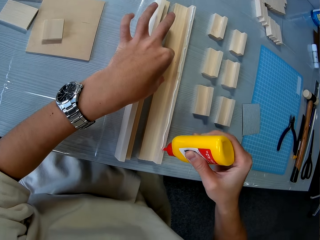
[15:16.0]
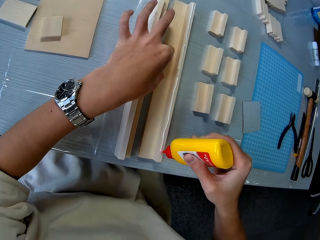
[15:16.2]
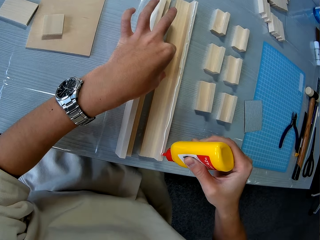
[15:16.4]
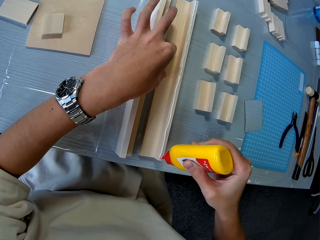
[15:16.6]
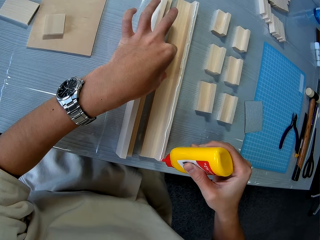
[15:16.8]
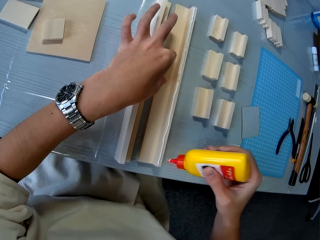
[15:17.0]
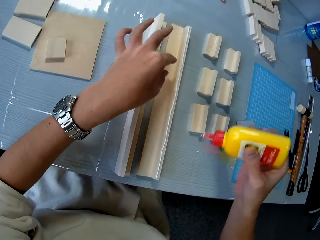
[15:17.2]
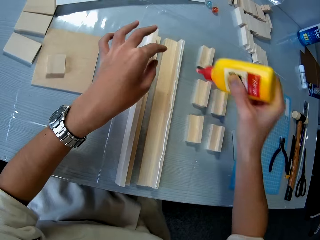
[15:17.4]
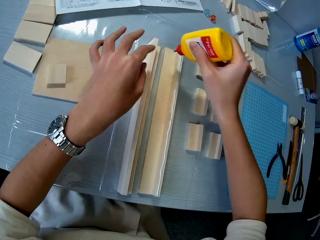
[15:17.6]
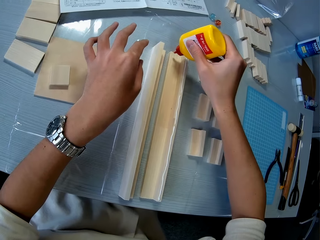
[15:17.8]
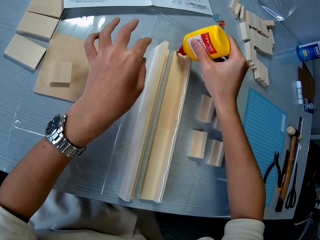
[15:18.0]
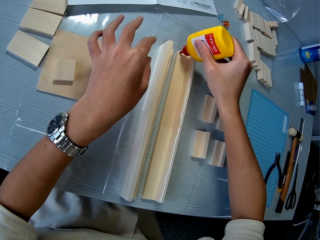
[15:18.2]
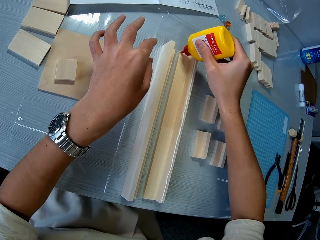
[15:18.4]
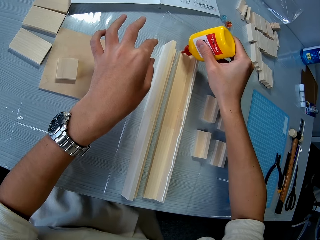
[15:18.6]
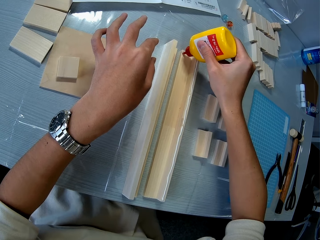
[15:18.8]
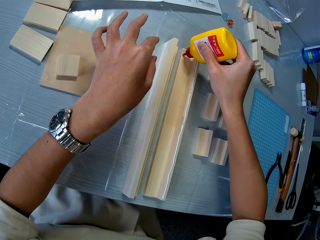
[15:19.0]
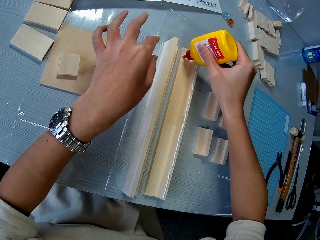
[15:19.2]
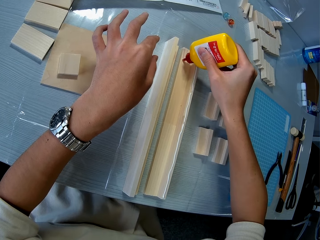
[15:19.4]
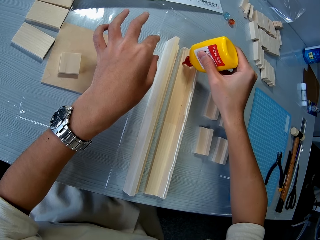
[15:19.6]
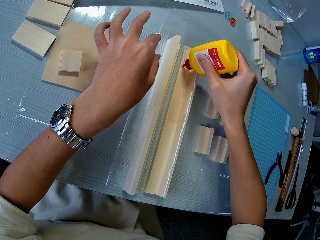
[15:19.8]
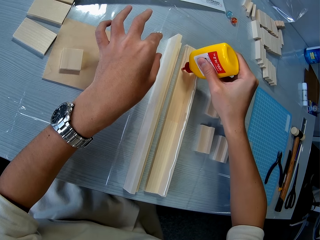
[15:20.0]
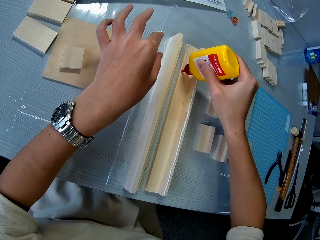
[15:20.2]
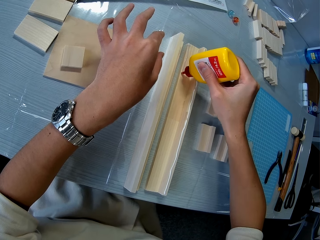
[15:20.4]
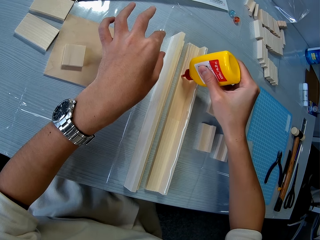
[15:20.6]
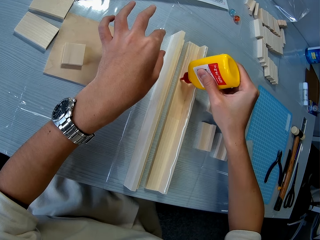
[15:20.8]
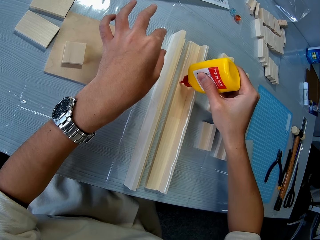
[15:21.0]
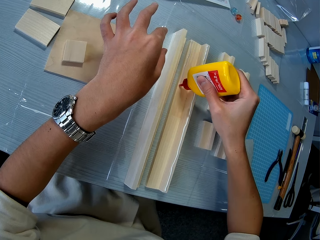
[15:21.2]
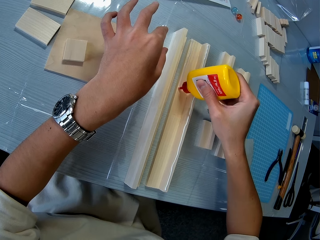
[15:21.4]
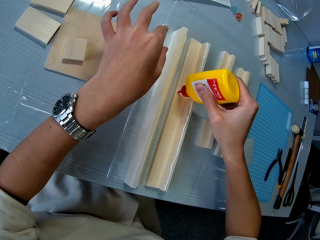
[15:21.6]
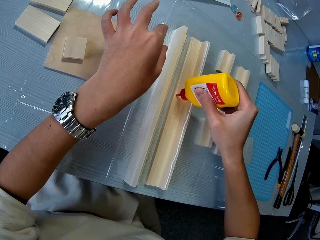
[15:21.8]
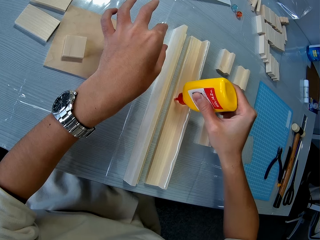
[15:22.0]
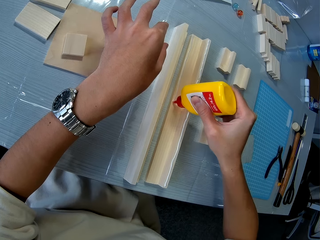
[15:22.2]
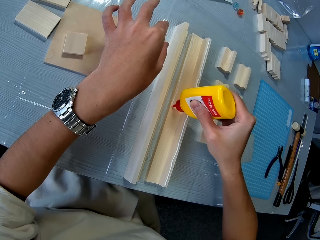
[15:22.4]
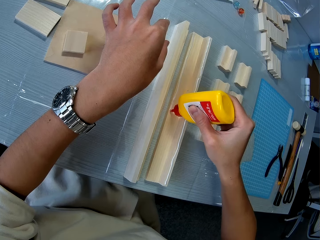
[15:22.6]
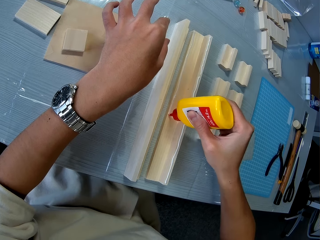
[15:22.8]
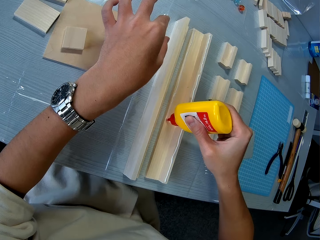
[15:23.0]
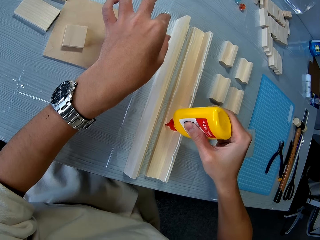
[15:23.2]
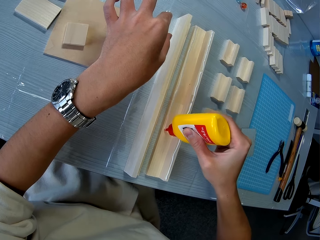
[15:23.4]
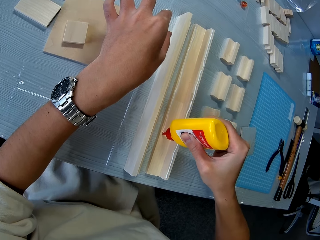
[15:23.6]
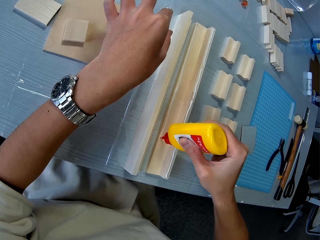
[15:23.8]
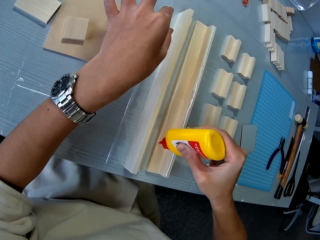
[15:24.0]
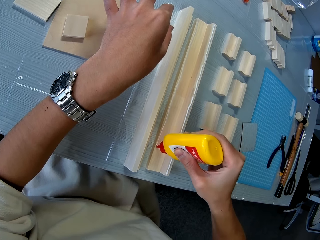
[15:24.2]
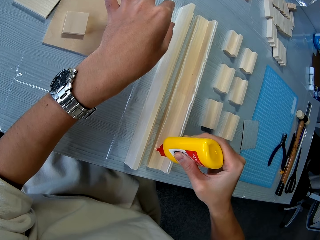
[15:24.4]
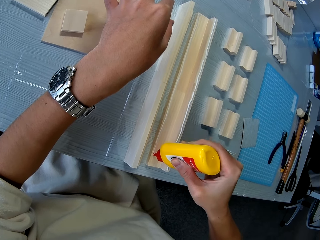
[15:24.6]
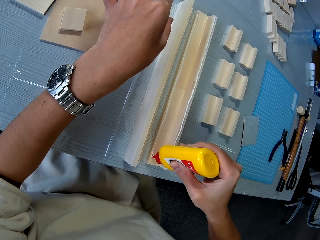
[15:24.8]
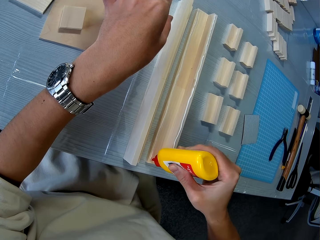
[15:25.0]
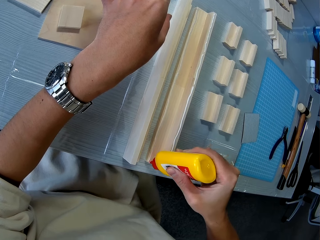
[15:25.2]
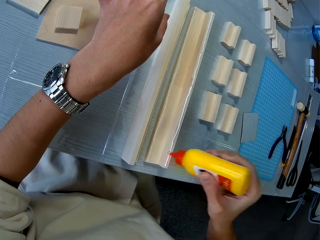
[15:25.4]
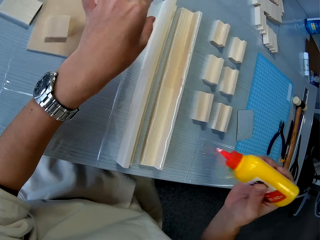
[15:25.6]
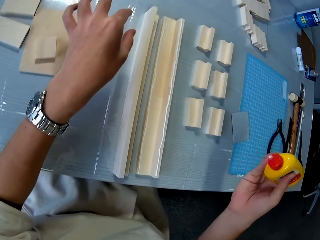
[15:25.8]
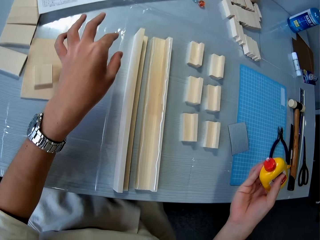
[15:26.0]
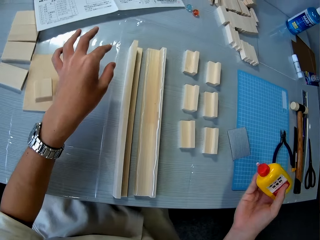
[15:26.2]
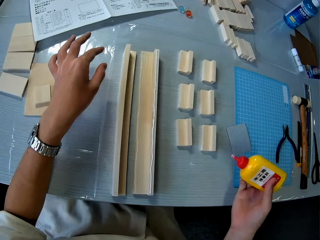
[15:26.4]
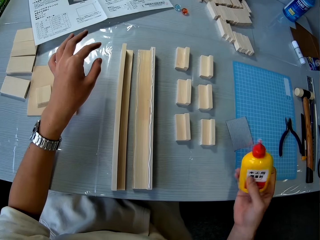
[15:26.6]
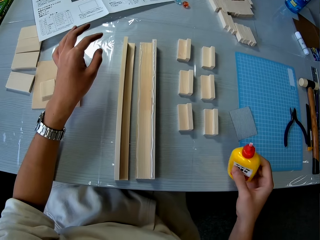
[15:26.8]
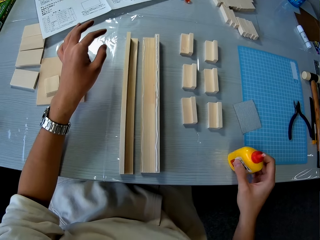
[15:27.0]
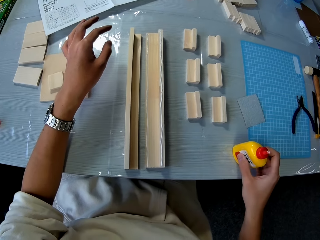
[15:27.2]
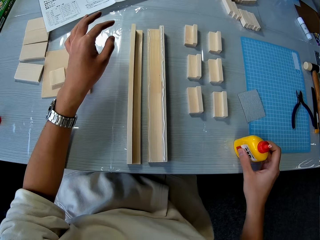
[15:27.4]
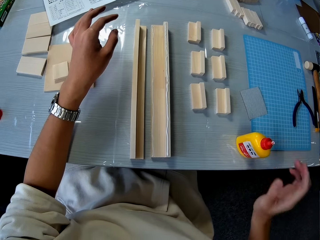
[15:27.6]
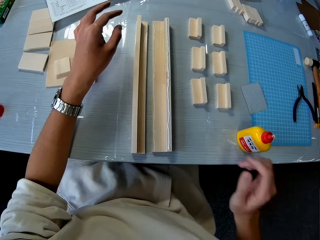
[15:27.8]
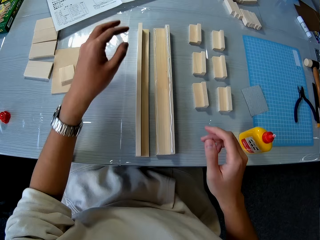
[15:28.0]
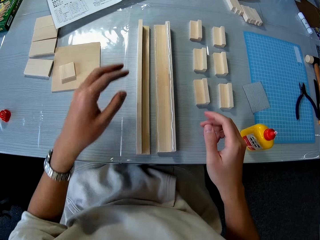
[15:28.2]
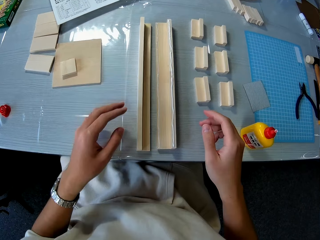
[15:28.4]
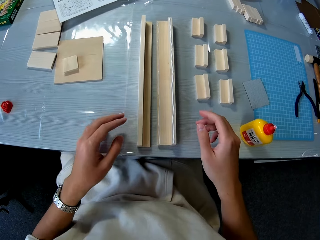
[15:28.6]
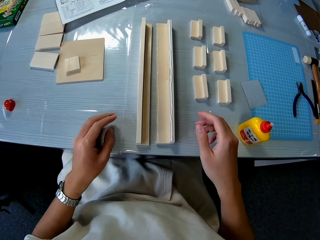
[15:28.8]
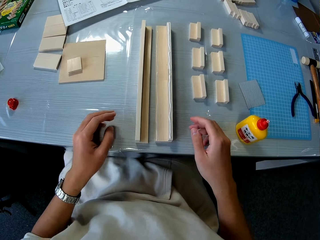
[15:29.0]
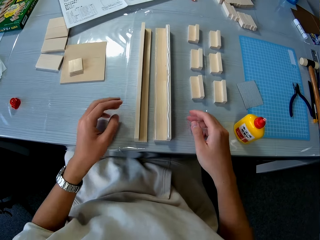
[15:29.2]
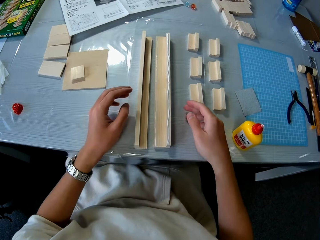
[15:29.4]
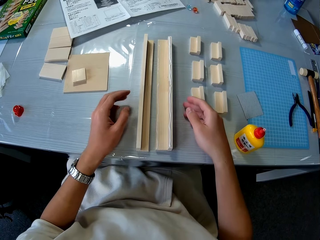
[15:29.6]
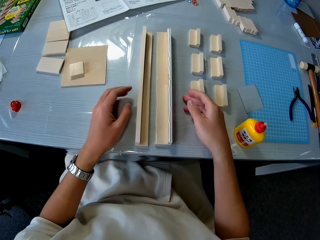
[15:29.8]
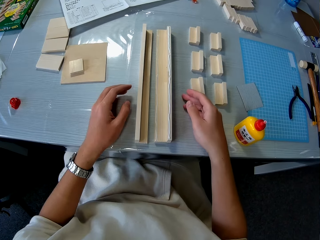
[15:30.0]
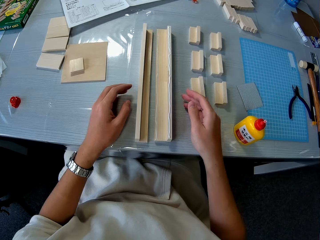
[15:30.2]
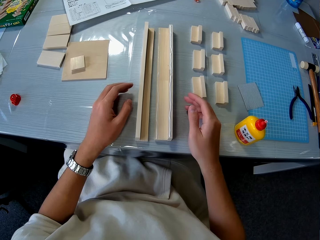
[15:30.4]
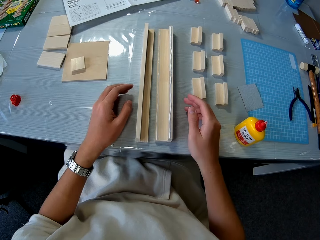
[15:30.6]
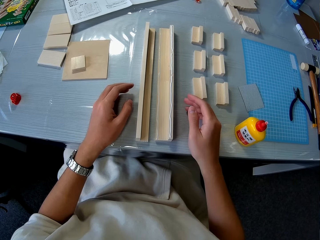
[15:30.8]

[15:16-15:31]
The camera wearer places the glue on the table. They look around.

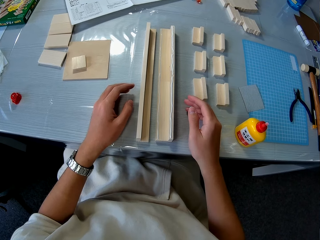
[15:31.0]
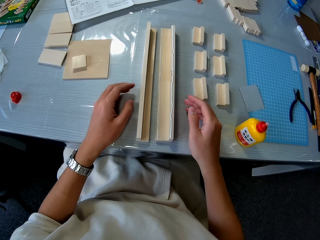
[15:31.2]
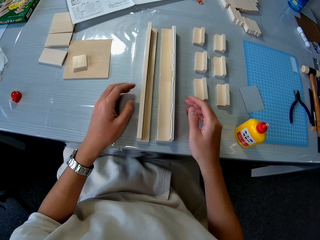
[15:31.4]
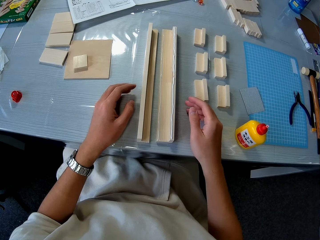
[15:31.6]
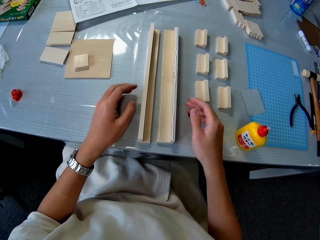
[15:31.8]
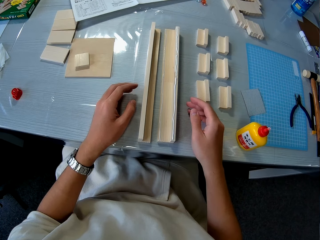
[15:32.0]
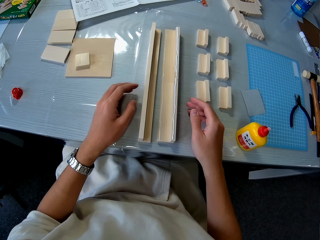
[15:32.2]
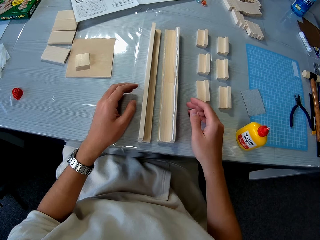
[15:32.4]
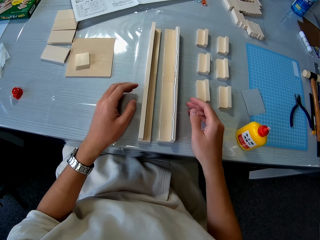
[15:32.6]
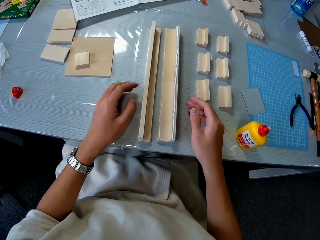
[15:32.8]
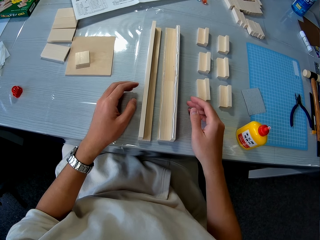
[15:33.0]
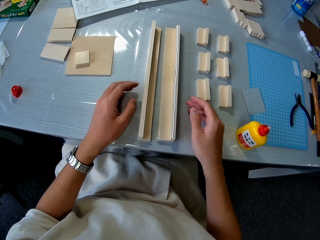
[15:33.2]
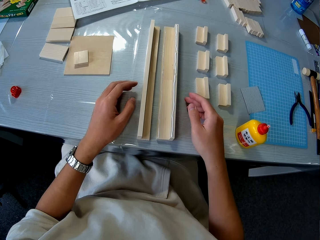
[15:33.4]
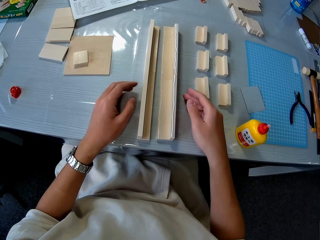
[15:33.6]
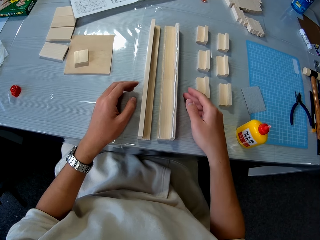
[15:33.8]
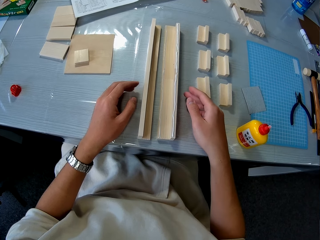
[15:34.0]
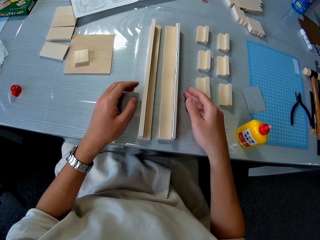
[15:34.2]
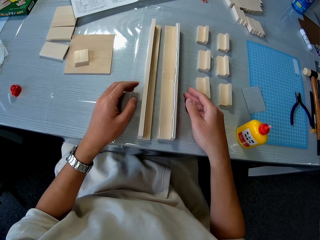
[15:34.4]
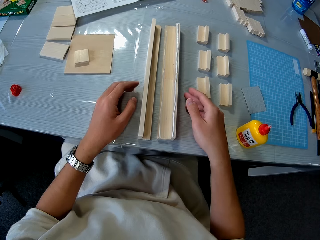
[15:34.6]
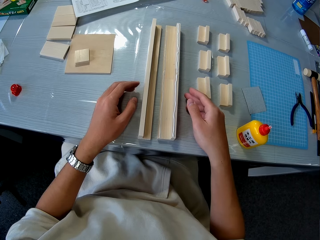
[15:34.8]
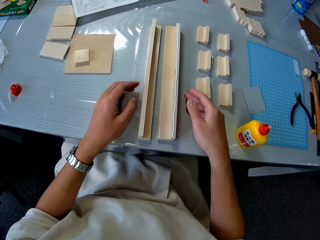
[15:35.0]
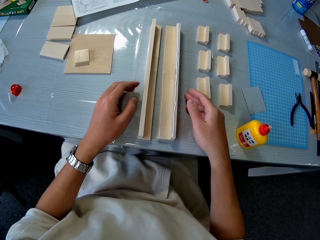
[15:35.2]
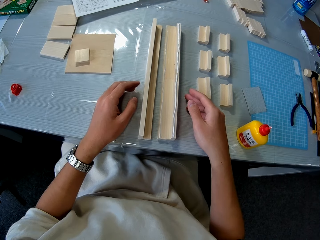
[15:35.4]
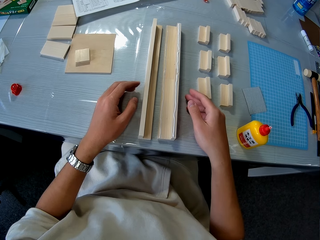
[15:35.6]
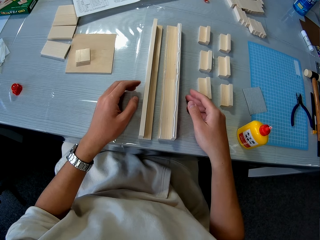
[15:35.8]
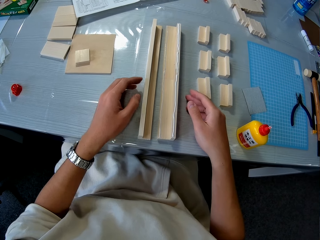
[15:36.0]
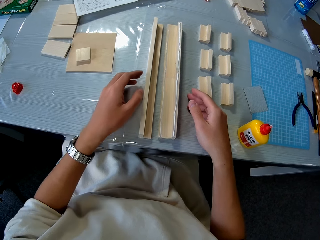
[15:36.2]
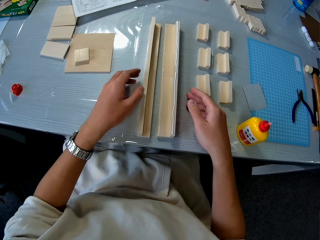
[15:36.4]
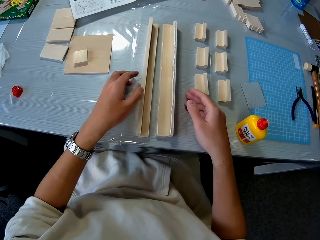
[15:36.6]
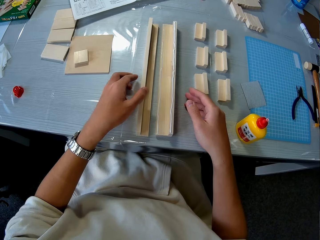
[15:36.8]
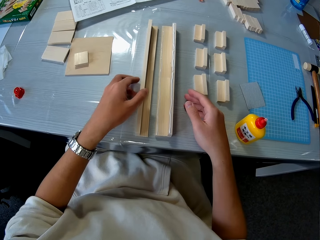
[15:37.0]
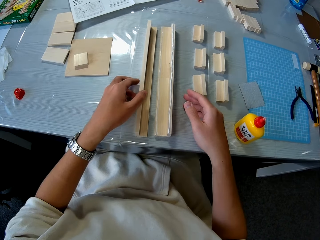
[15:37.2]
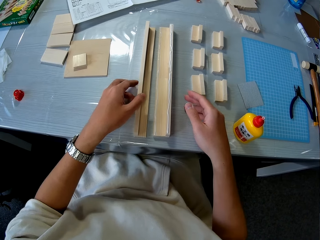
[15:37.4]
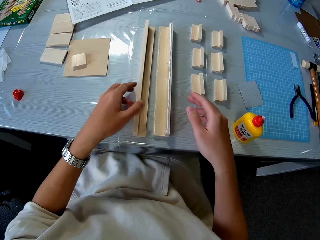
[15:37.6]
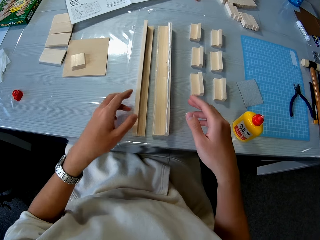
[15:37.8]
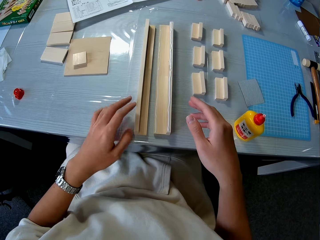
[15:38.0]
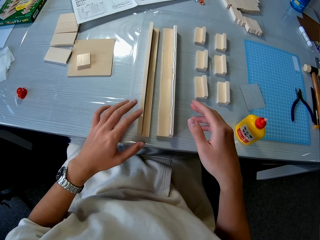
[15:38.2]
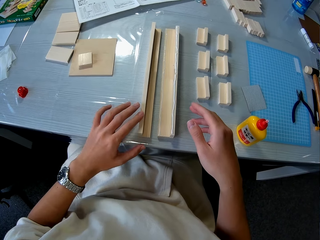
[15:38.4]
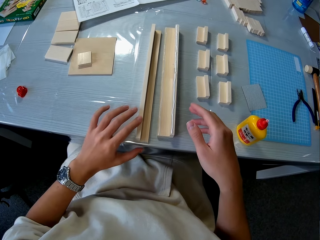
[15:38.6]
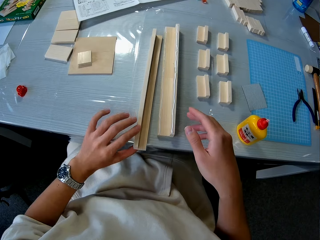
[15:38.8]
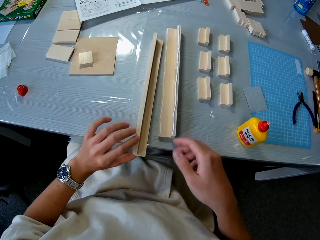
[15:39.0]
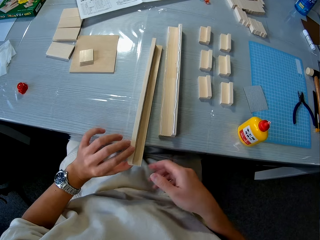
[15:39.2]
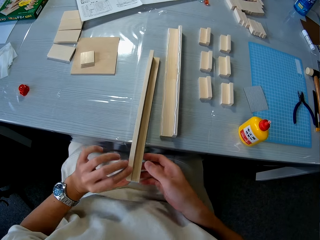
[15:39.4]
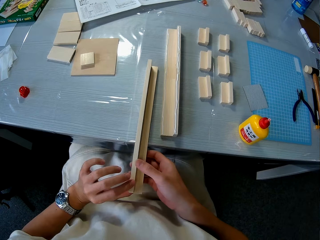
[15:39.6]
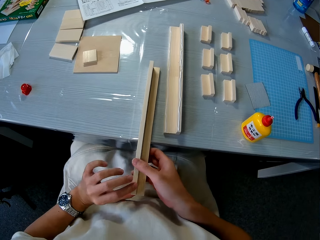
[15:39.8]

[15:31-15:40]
The camera wearer joins the pieces of wood together on the table.
